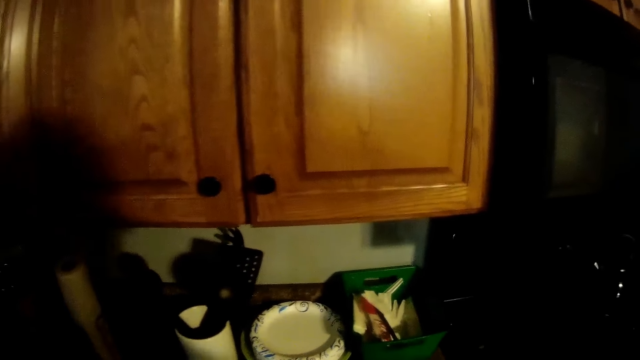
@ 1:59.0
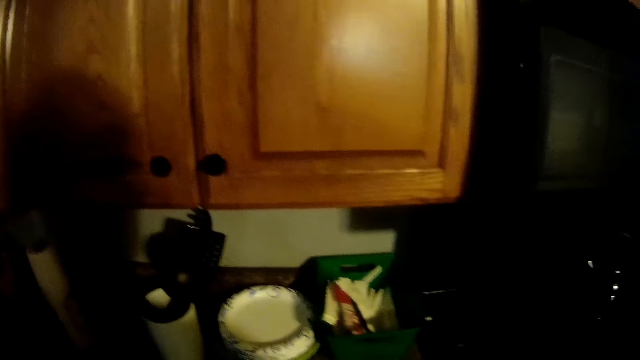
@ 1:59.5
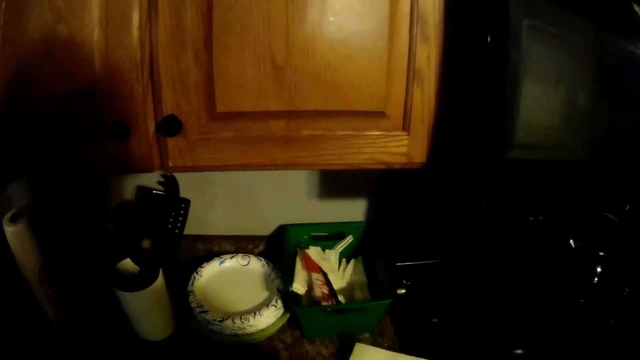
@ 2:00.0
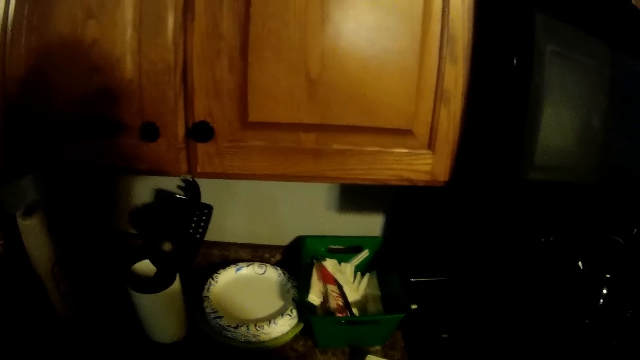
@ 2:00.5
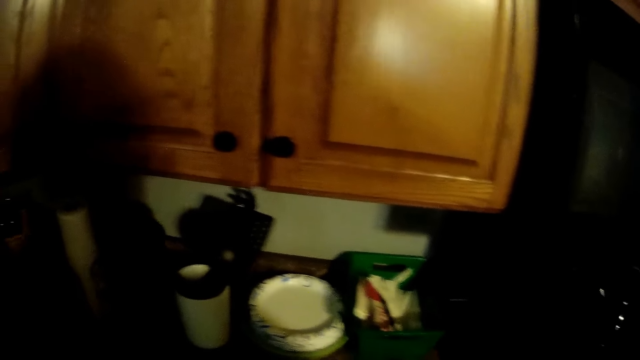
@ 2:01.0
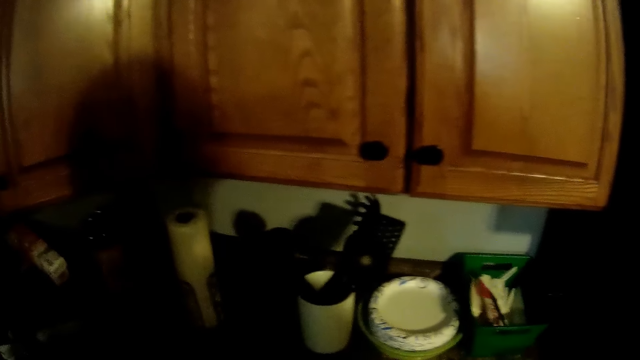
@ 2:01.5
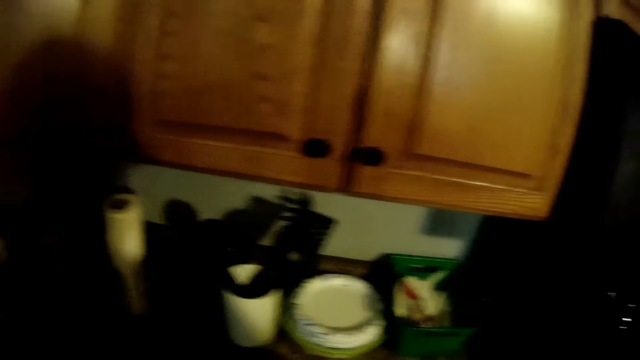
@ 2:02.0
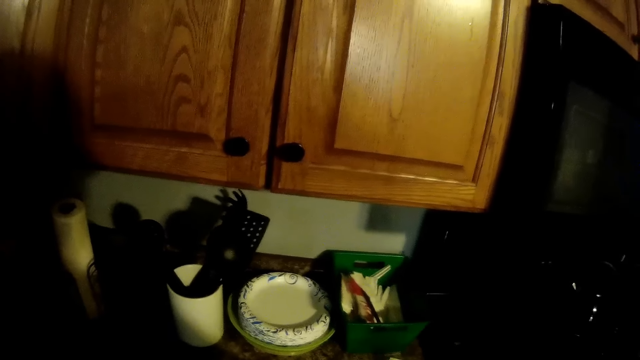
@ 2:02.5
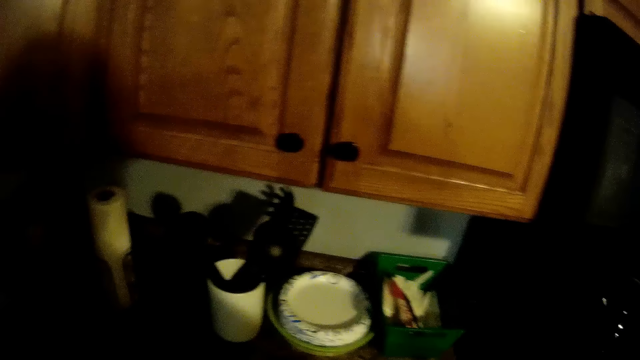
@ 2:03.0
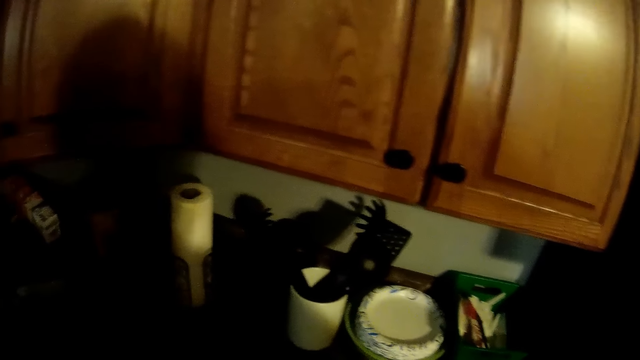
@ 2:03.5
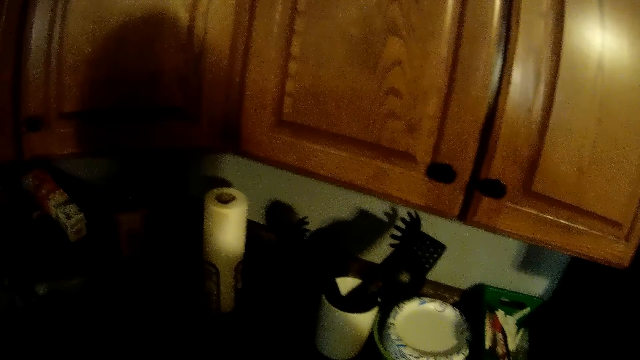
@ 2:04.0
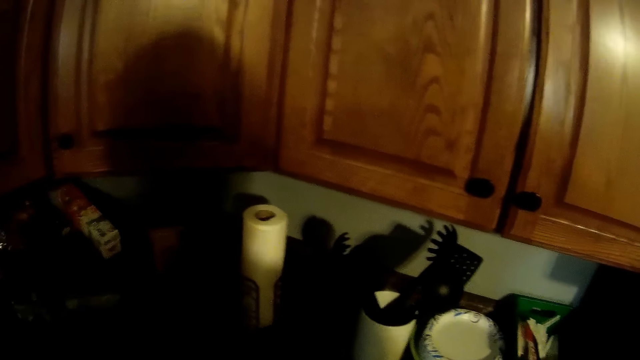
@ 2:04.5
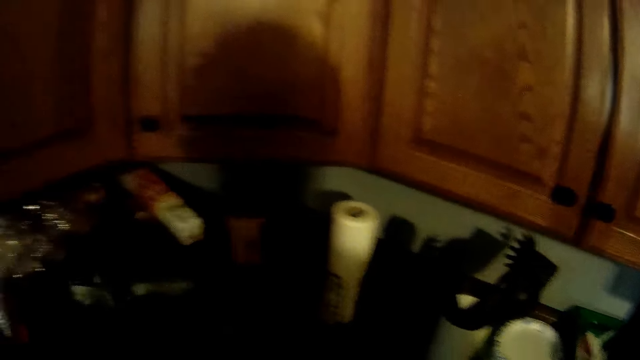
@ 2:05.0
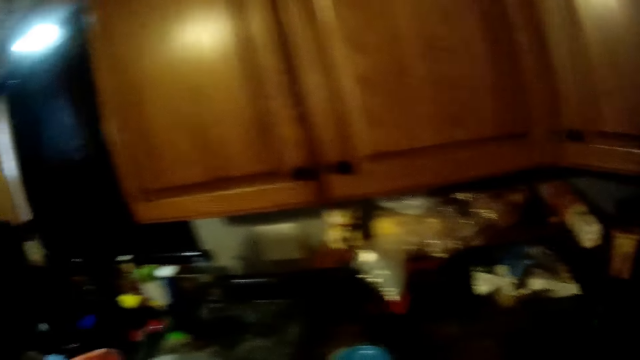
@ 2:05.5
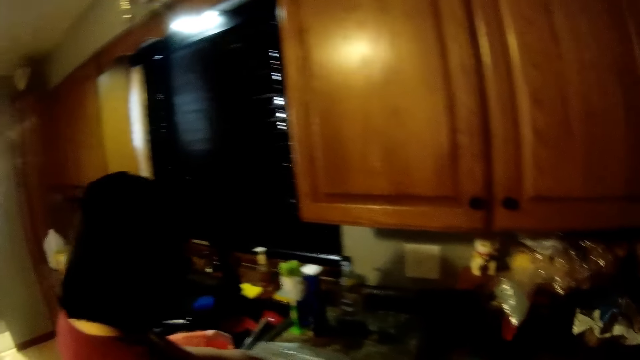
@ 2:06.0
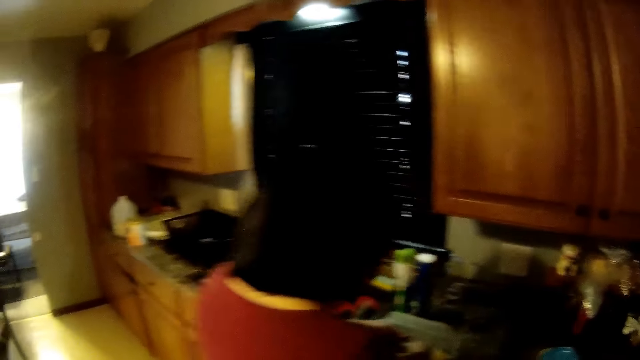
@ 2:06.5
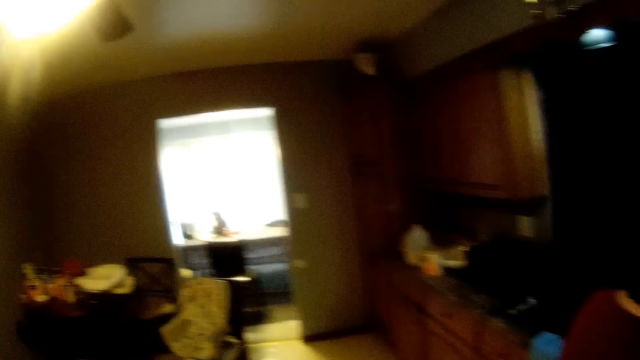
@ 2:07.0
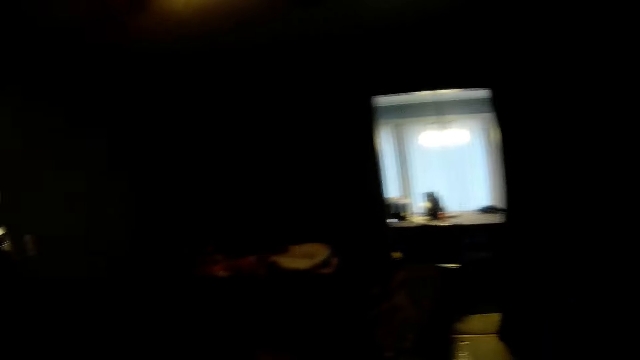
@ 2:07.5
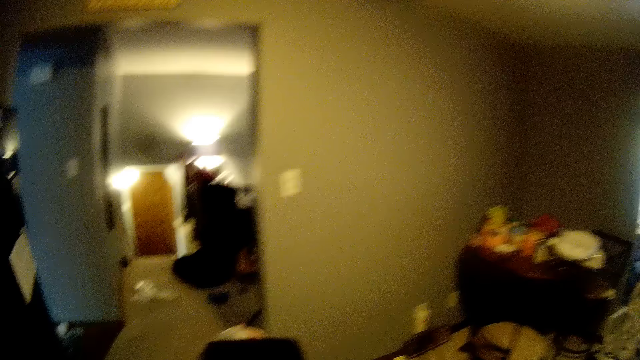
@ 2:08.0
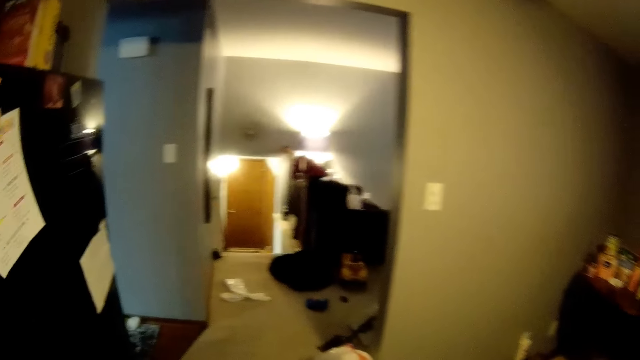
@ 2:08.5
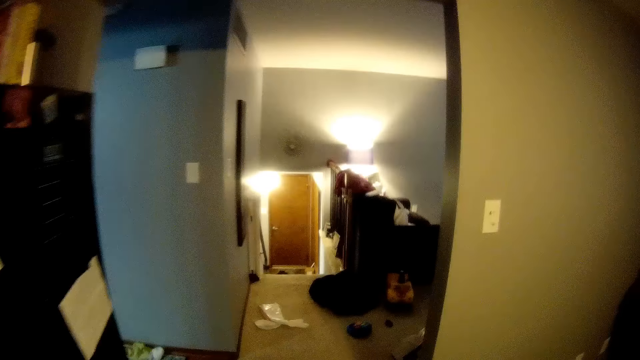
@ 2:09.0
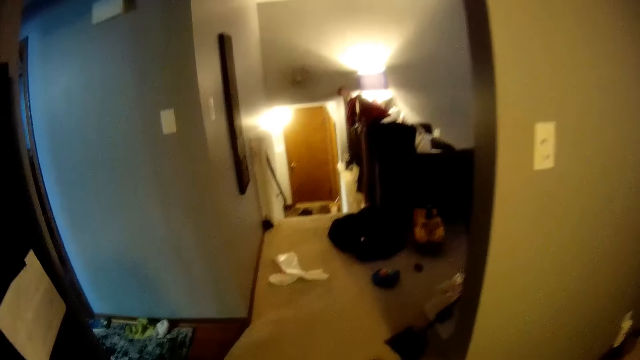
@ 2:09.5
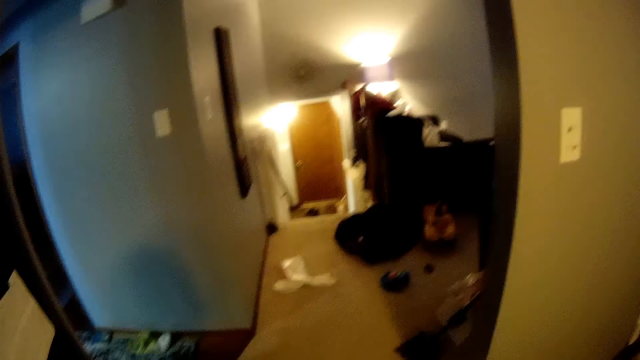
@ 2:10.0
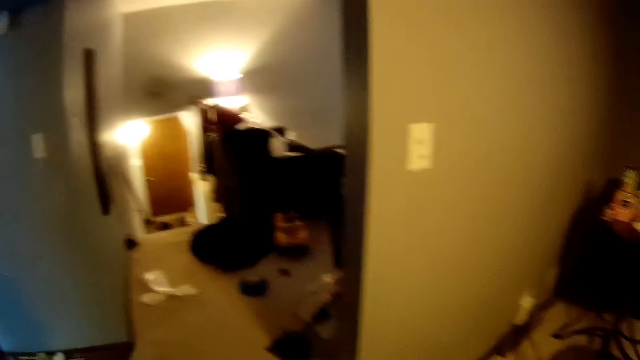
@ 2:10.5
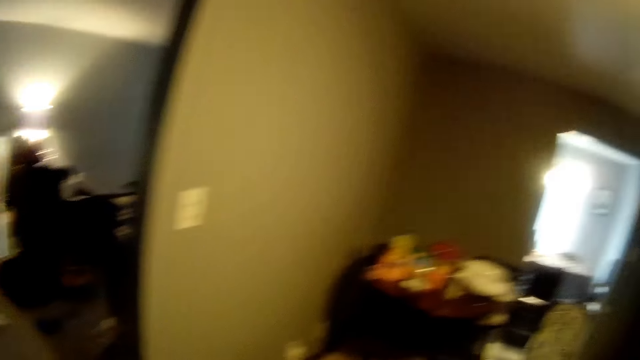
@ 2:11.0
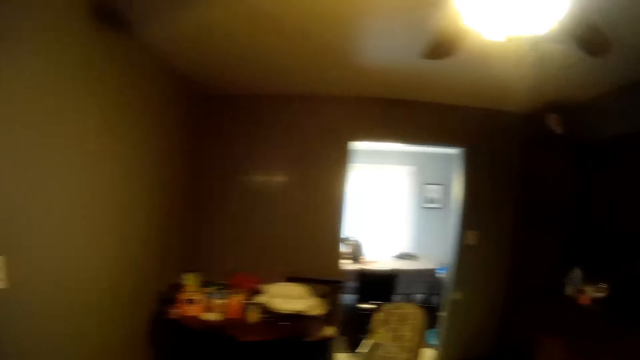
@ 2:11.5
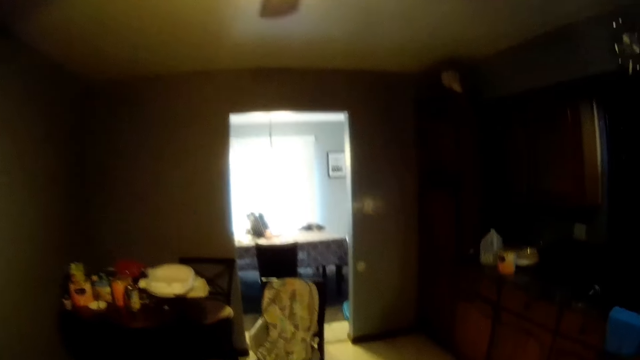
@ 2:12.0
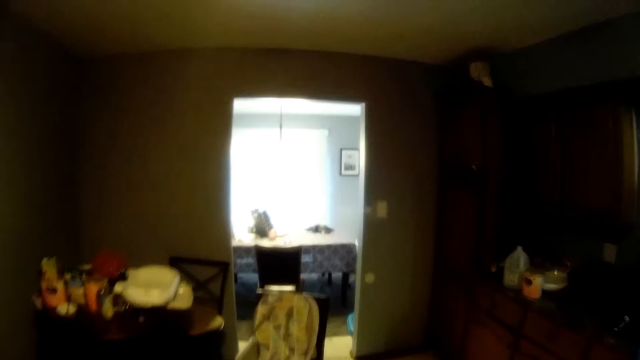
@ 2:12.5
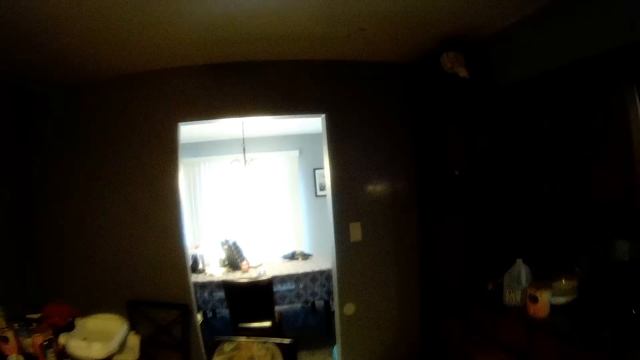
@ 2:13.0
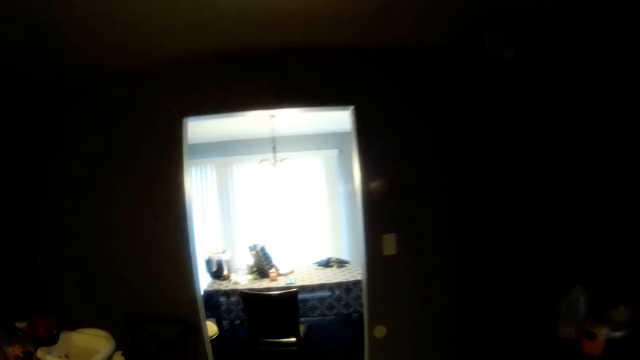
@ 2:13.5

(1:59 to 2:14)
The camera wearer converses with the woman. They walk from the kitchen to a sitting room. They walk towards a living room.

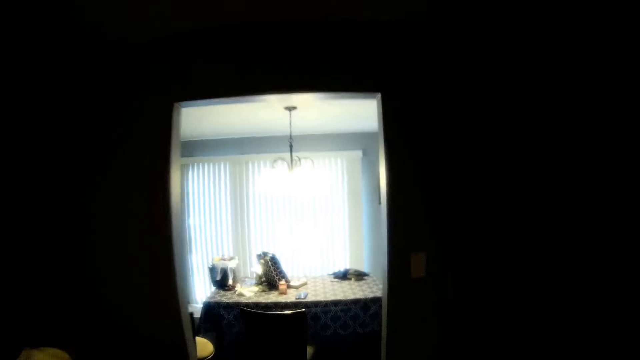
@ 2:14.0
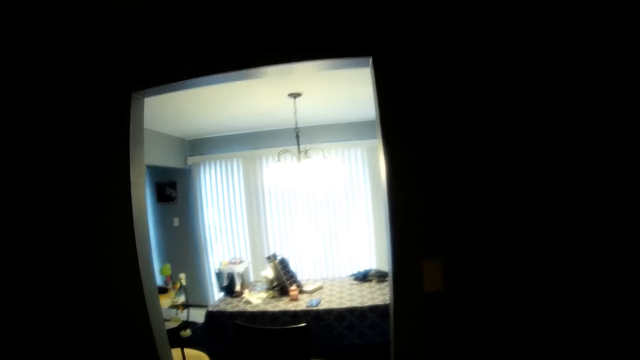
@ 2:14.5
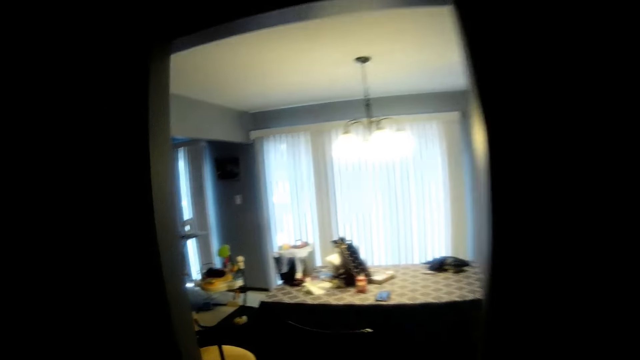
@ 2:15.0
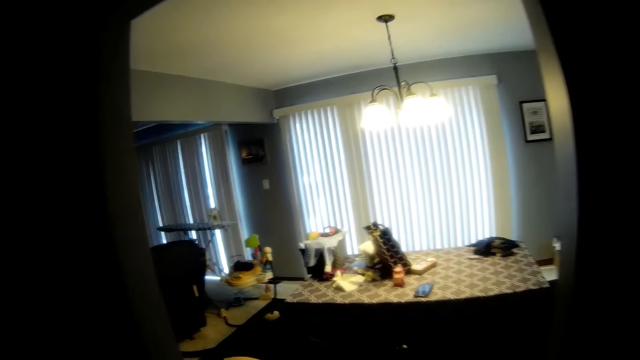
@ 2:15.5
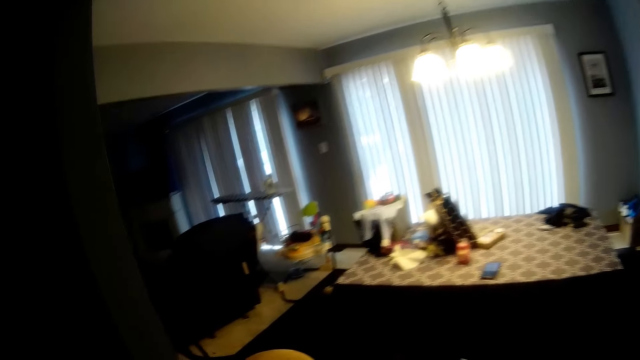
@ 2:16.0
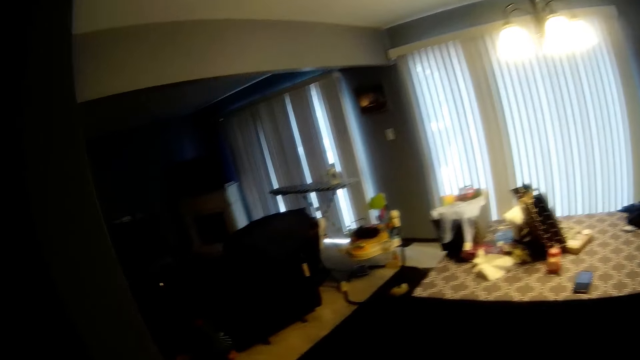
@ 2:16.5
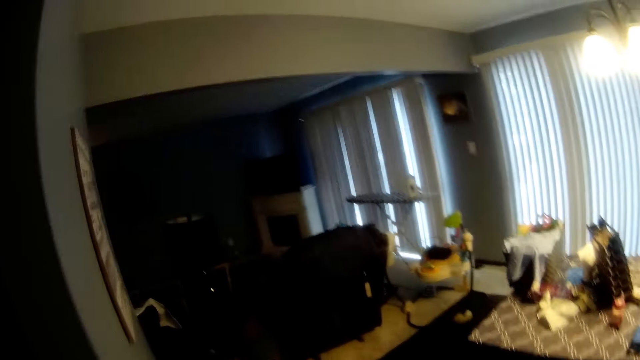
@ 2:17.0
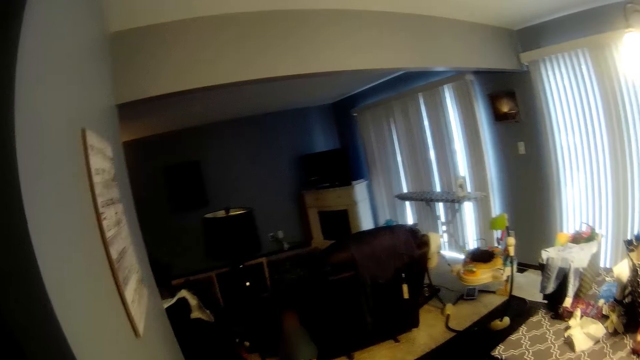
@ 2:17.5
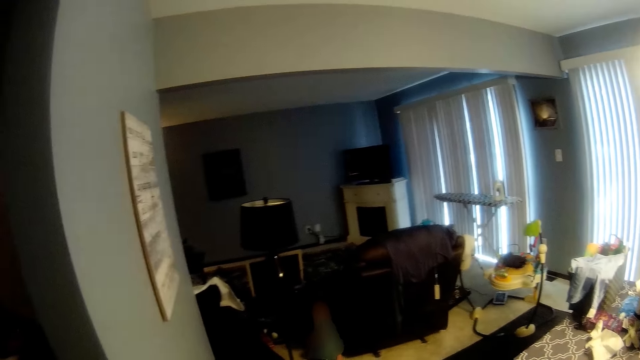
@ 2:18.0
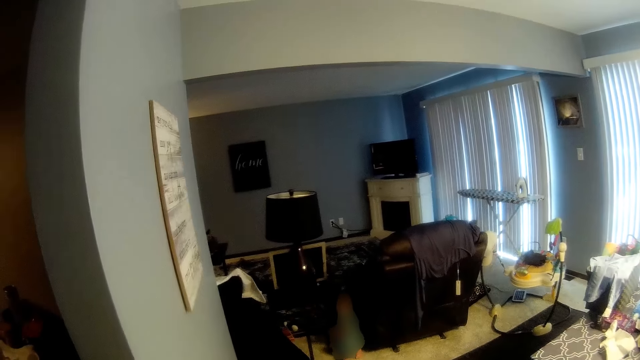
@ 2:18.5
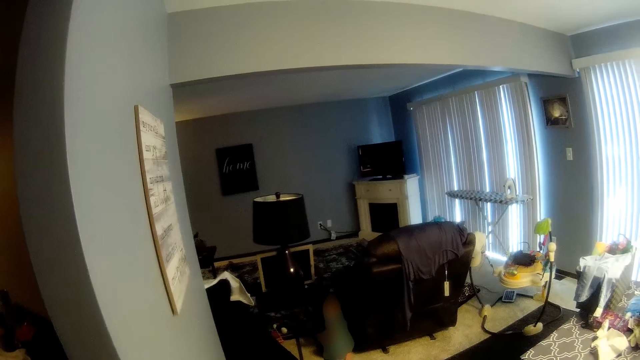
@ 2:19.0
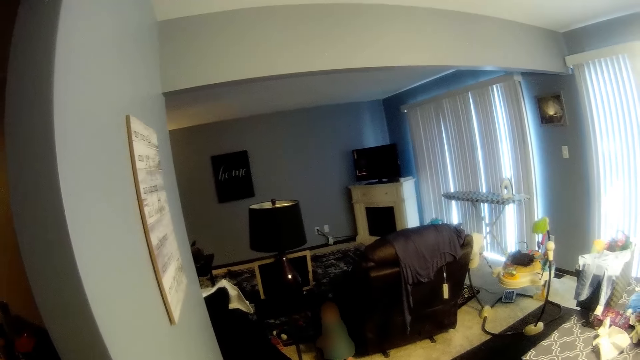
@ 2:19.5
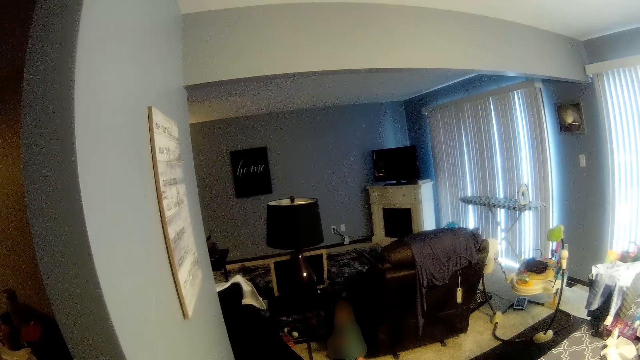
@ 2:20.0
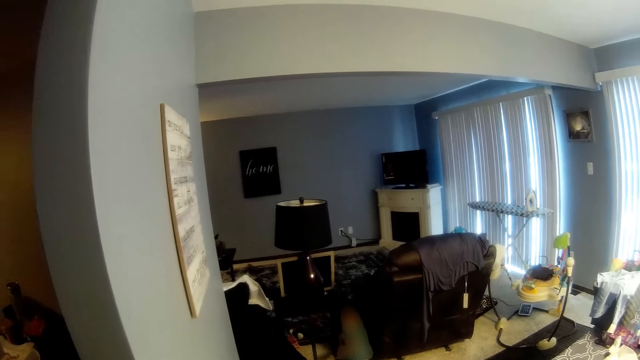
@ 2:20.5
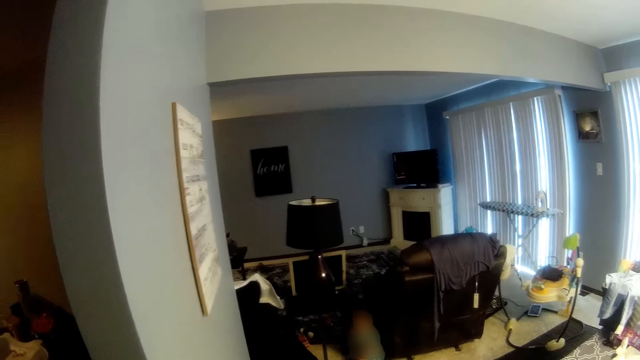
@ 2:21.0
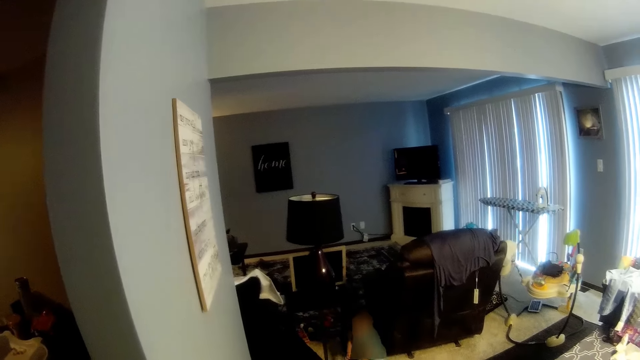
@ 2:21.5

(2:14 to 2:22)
The camera wearer interacts with a baby.
